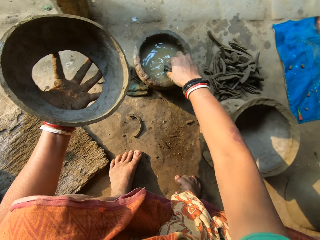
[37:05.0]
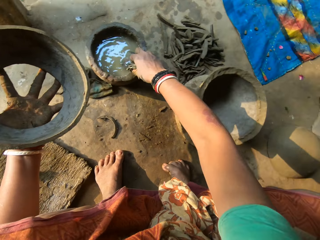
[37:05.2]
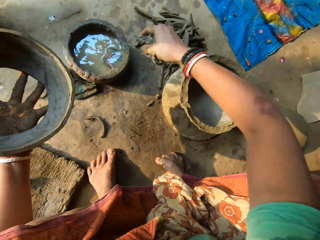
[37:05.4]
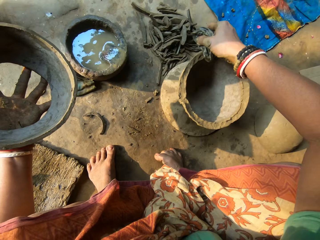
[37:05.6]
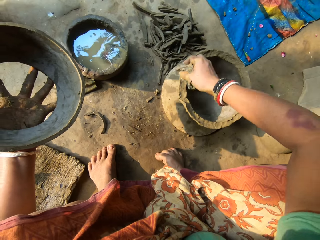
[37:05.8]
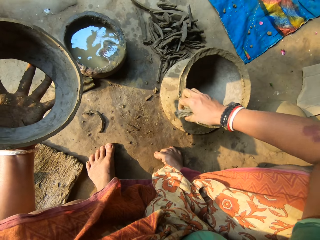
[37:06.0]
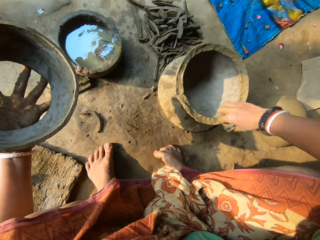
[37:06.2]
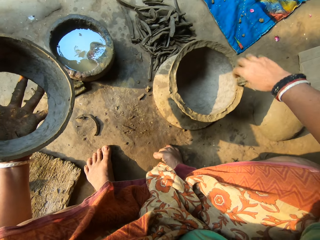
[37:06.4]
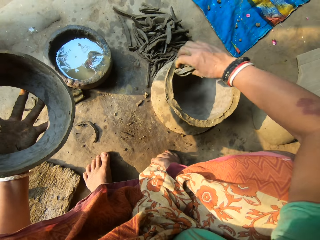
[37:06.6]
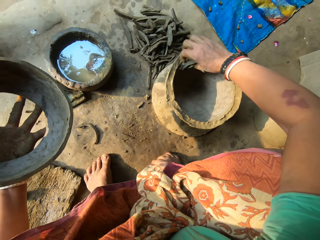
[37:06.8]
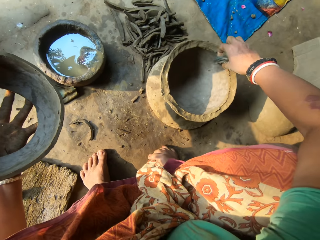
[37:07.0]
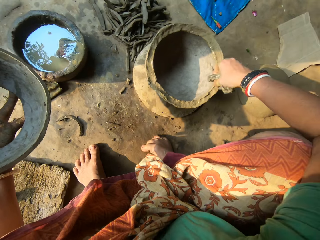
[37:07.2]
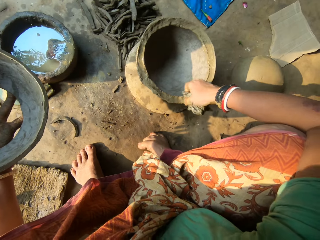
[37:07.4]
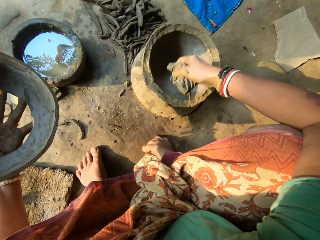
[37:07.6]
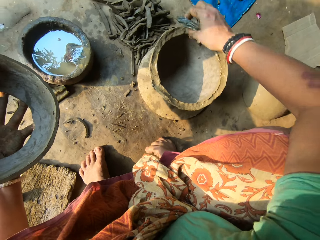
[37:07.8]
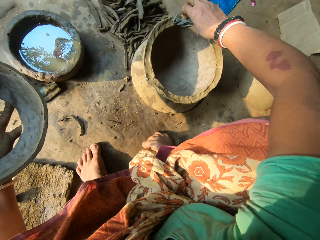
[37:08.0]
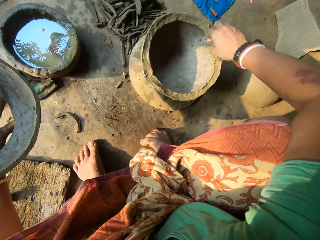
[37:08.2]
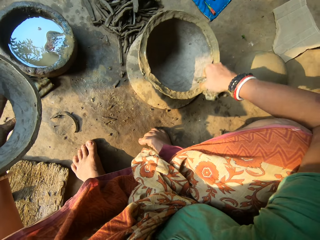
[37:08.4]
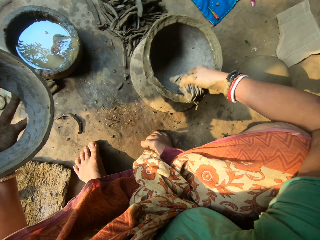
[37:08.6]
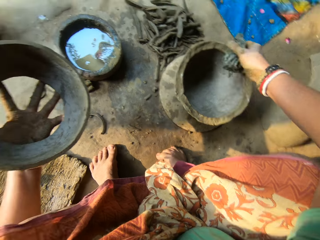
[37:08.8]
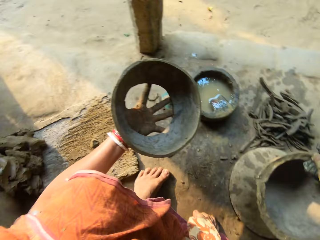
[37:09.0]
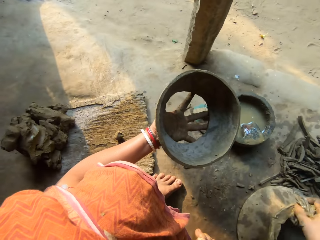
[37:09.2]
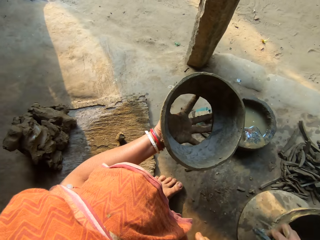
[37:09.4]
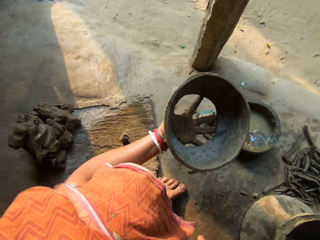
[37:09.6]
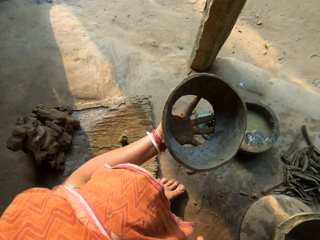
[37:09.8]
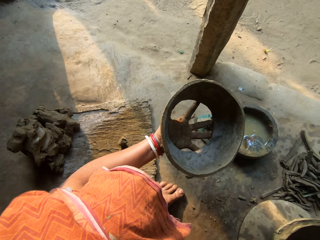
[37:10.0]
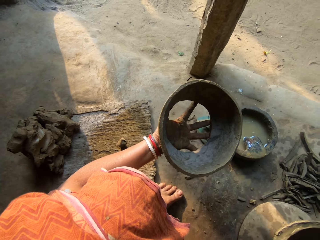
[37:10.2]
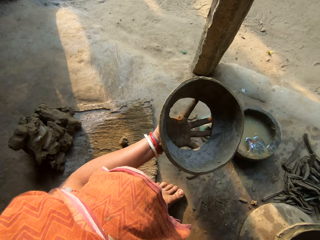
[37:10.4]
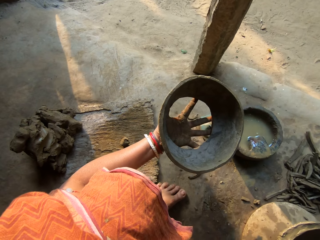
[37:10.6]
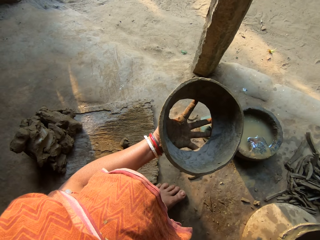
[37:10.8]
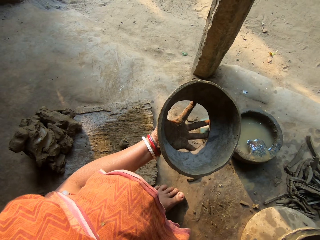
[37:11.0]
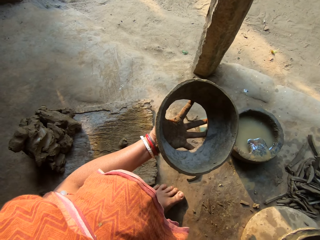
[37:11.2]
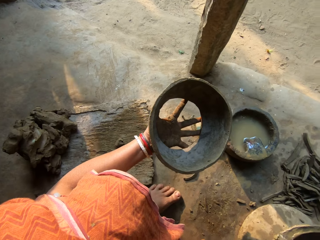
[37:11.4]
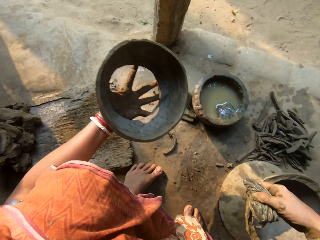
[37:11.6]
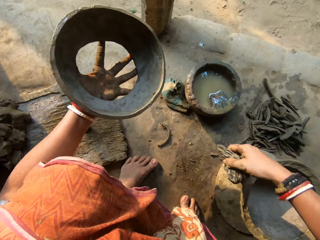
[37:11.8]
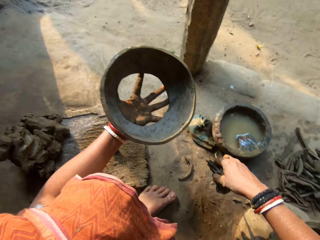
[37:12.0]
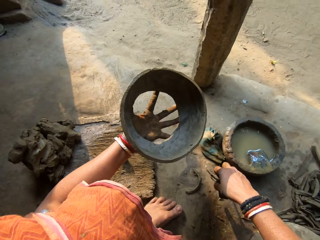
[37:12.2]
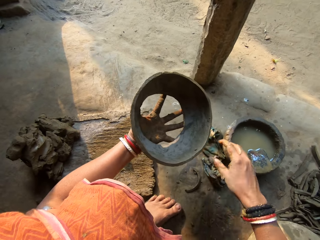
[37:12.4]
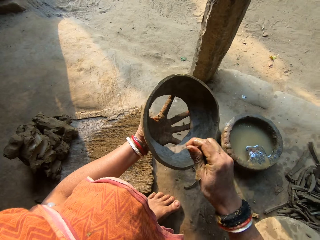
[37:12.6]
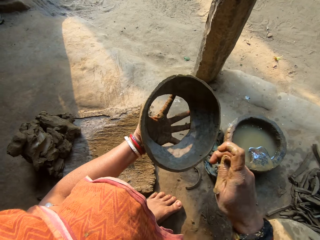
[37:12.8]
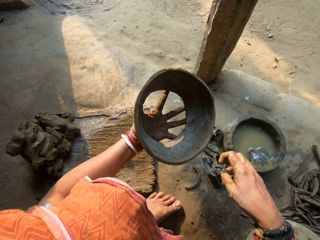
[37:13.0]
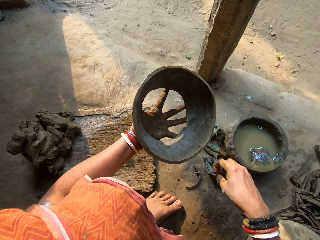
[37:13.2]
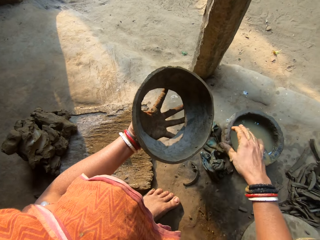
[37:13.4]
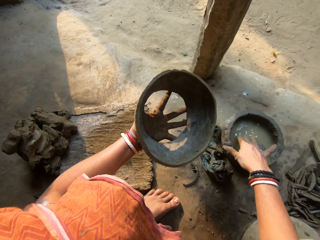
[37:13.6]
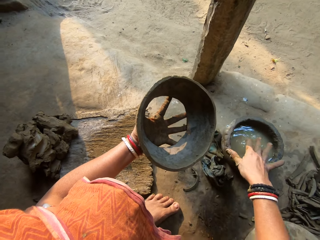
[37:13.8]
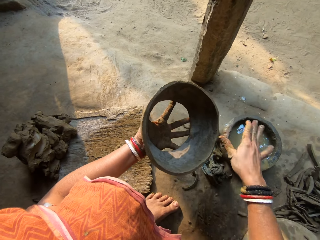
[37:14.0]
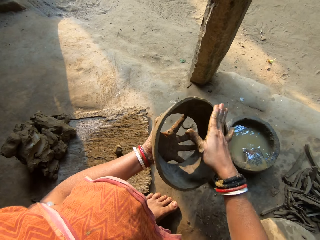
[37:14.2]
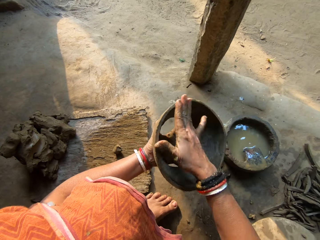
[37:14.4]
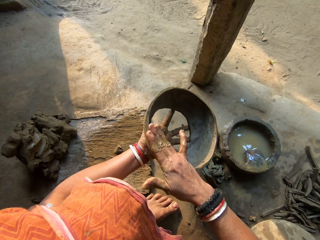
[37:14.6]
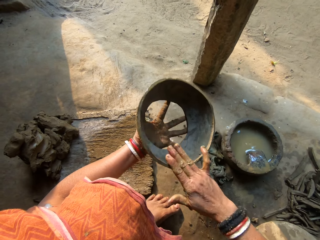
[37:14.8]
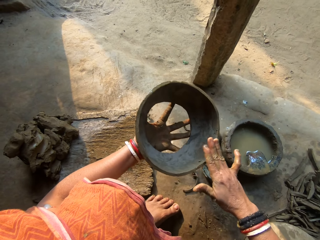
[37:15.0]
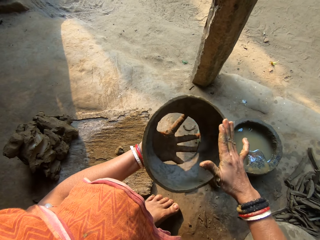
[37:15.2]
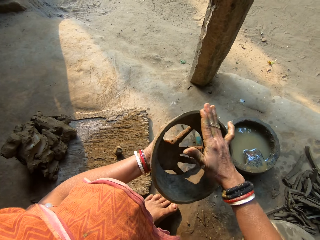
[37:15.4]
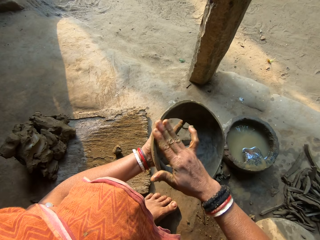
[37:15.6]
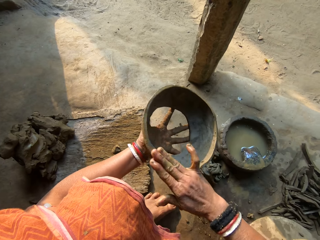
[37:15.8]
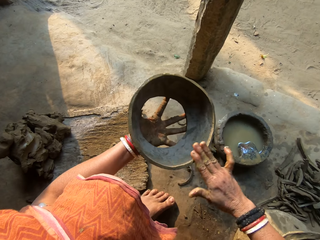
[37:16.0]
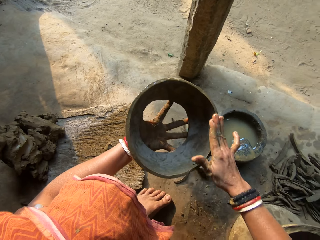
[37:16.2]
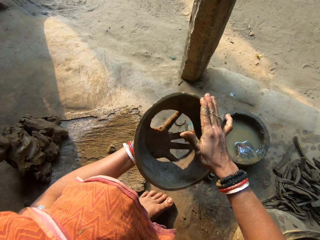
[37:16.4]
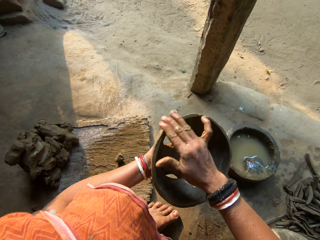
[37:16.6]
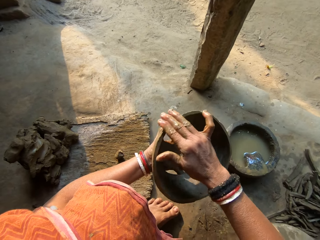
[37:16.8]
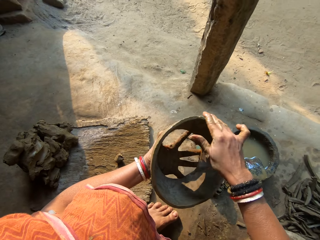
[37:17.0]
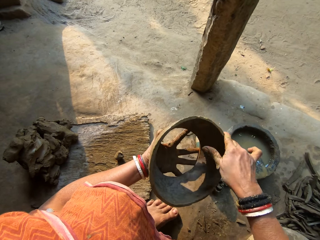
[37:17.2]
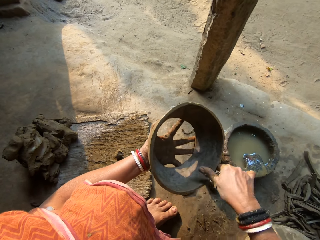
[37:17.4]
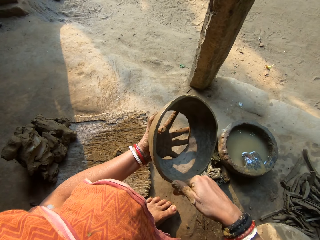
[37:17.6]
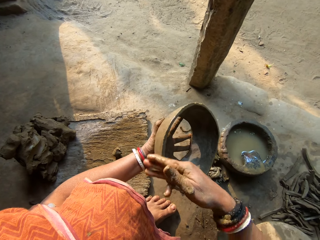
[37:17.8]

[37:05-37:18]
The camera wearer dips the rag in the bowl of water with her right hand. She cleans the pot with the rag in her right hand. A woman interacts with the camera wearer. The camera wearer converses with the woman. She drops the rag on the floor with her right hand. She places her right hand in the bowl of water. She smoothens the cover in her left hand with her right hand.

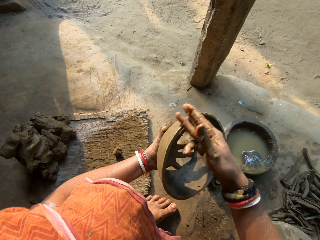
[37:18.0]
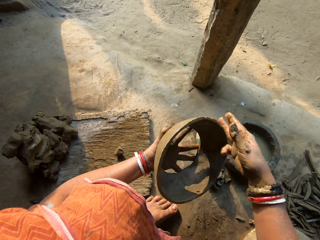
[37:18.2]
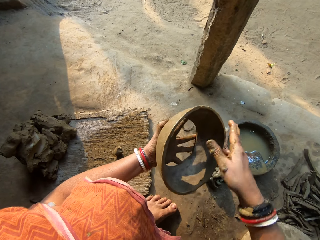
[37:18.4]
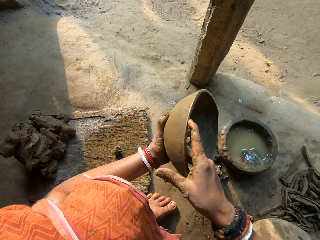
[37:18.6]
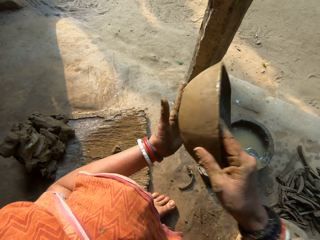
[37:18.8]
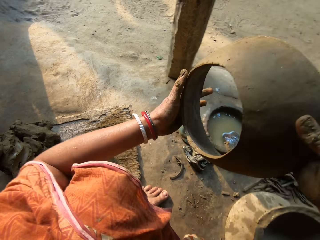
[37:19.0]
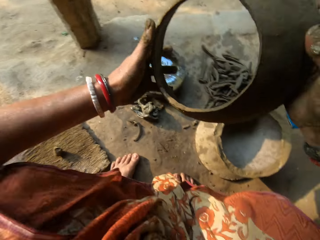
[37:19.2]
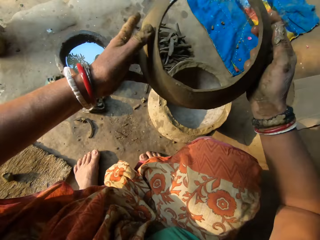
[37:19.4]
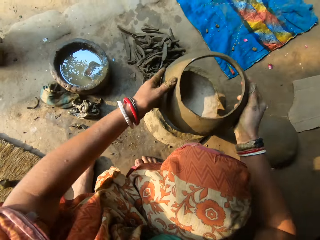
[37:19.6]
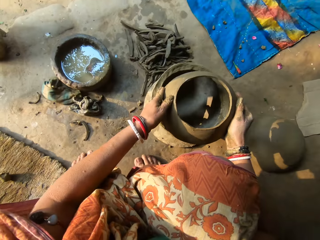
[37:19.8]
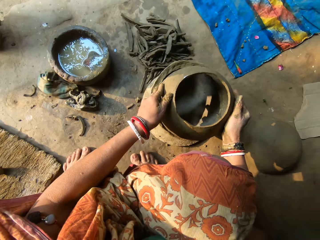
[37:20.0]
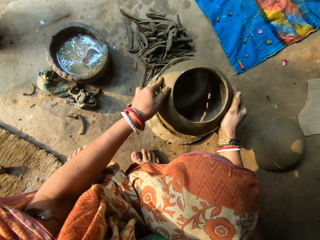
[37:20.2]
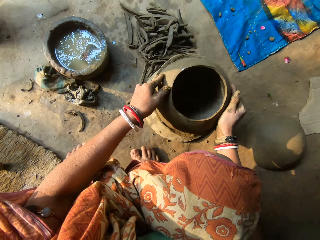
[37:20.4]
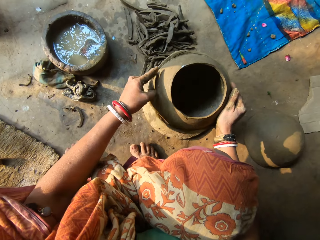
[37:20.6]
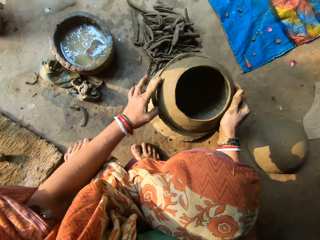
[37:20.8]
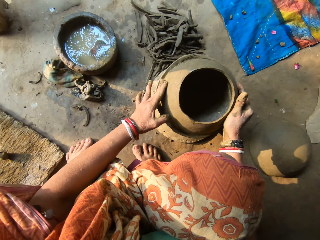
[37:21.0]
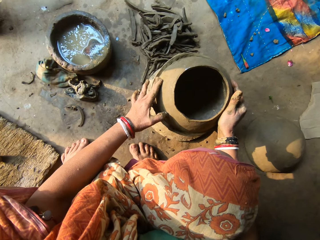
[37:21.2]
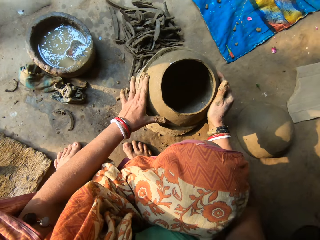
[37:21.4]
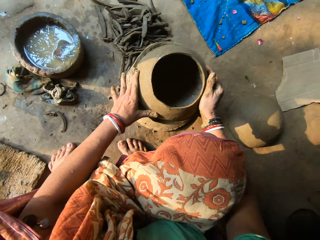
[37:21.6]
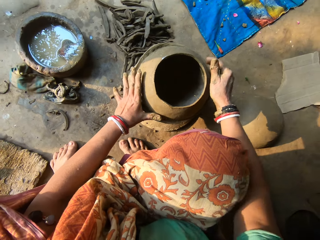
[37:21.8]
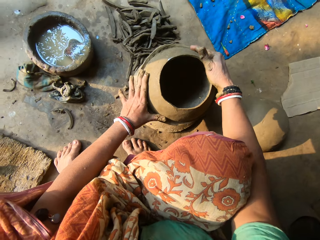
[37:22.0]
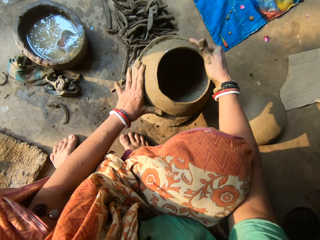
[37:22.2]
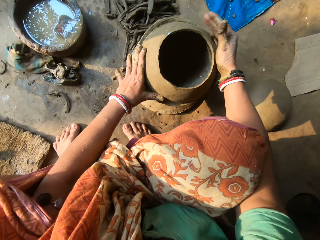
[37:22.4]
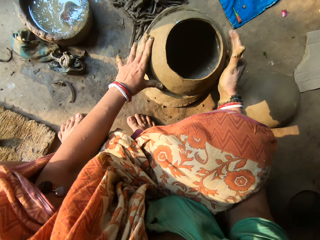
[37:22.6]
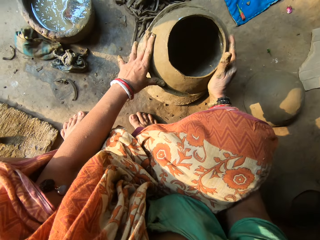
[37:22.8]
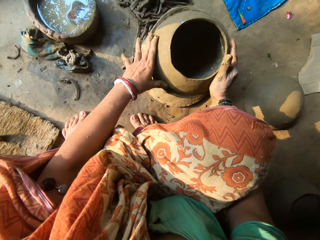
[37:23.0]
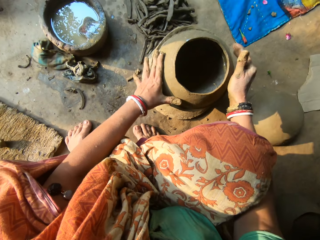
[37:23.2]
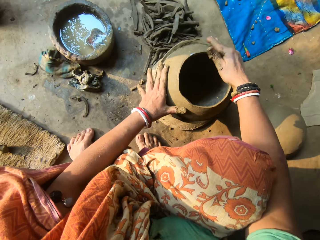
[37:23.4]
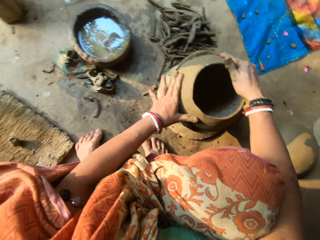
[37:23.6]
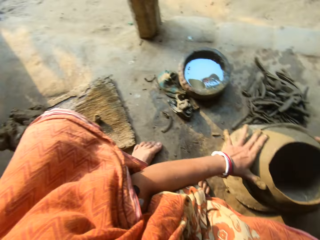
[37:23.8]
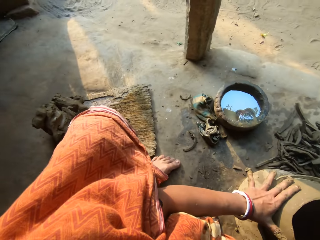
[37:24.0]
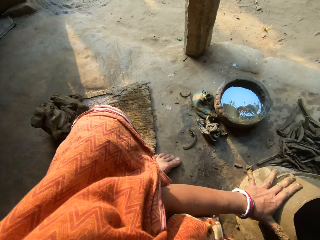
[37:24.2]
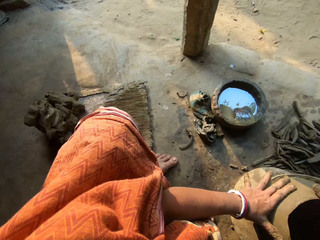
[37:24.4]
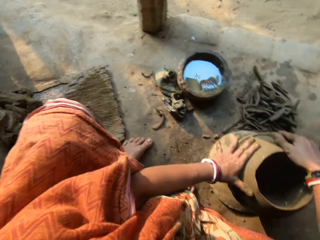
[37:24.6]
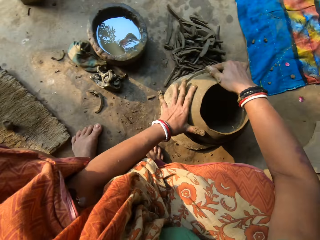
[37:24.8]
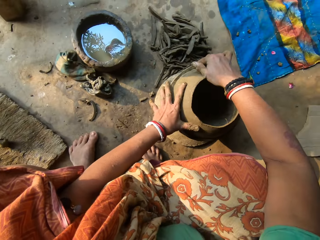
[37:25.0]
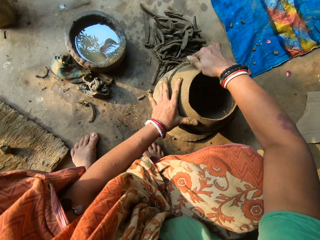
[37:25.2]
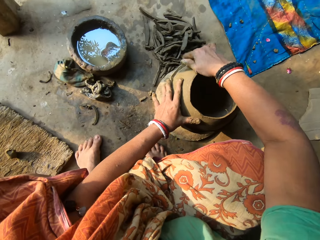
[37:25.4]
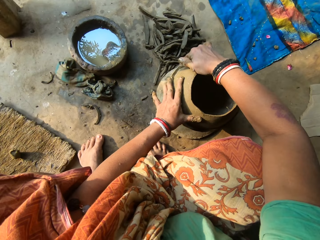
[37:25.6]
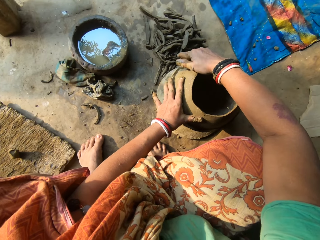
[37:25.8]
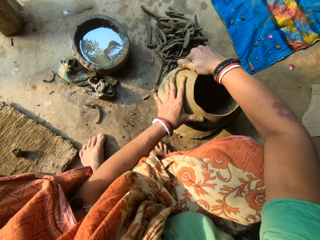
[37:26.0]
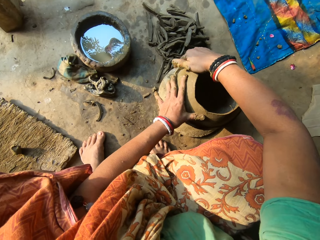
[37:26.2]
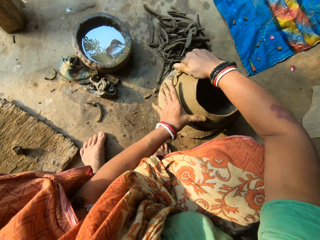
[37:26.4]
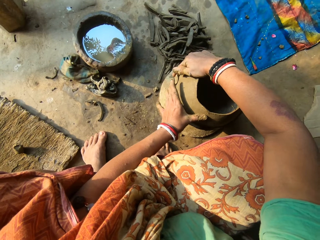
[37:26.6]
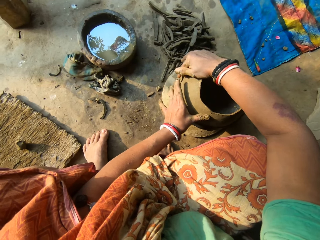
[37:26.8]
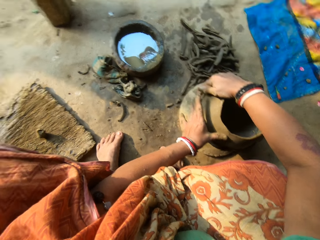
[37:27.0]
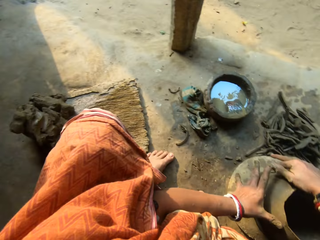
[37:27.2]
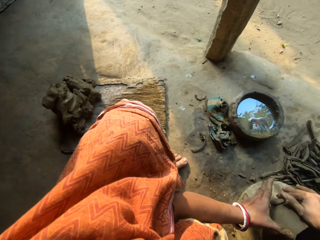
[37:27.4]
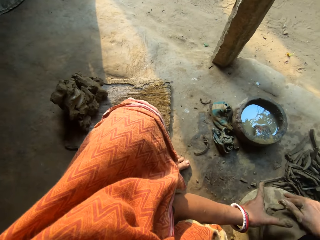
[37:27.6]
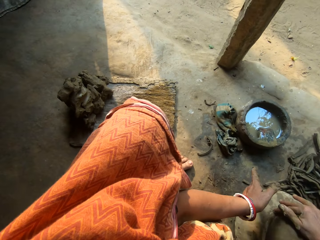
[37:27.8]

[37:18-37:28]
The camera wearer places the cover on the pot with both hands. They fix the pot.
